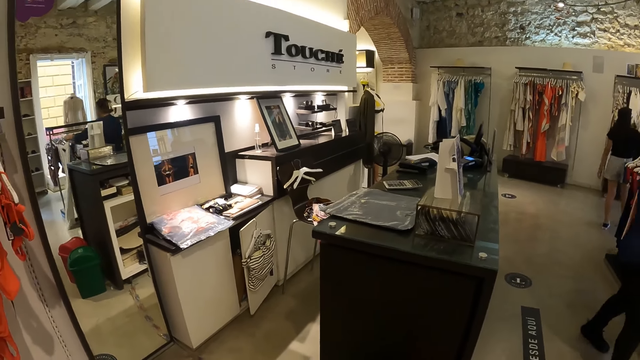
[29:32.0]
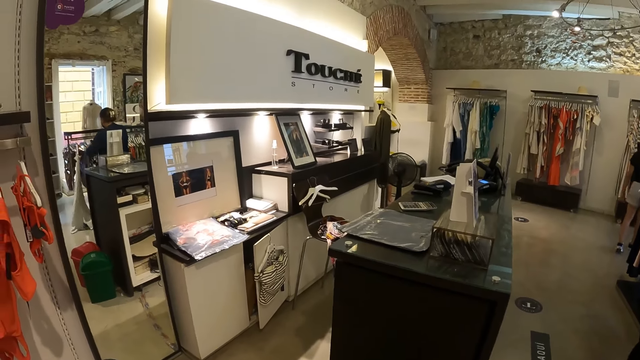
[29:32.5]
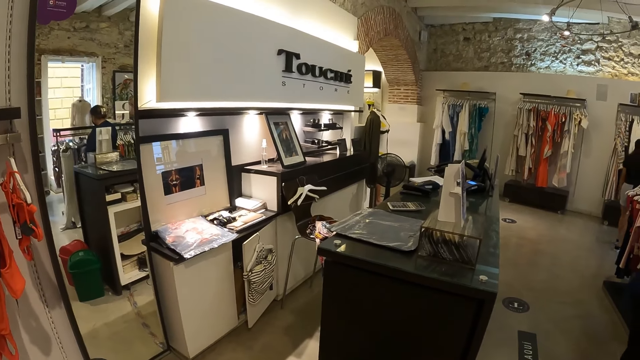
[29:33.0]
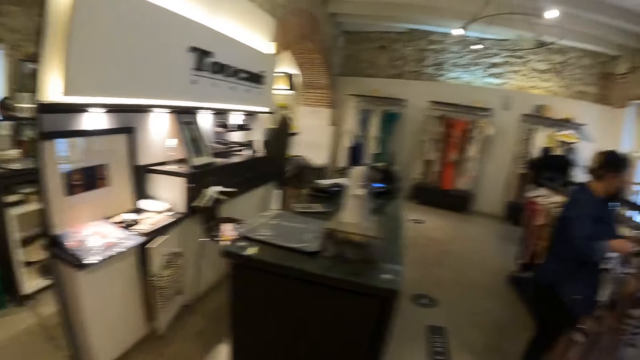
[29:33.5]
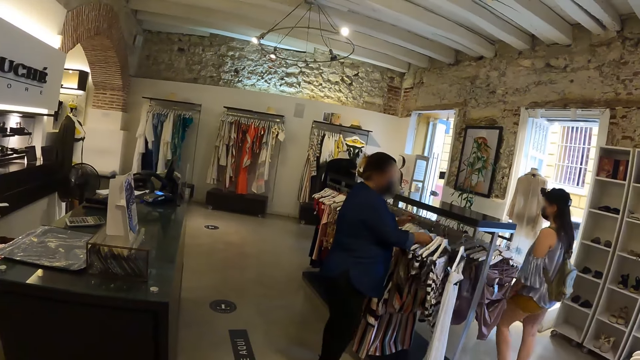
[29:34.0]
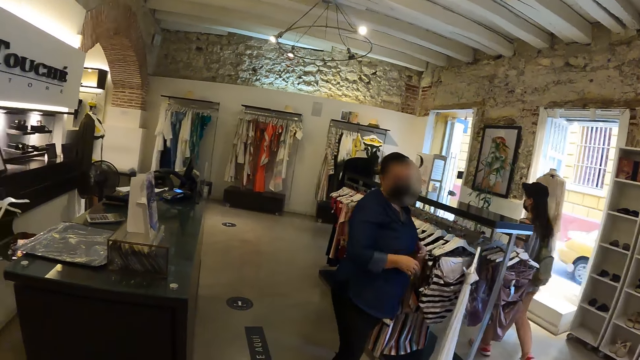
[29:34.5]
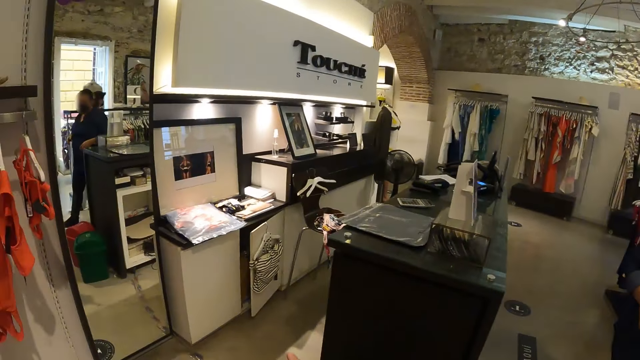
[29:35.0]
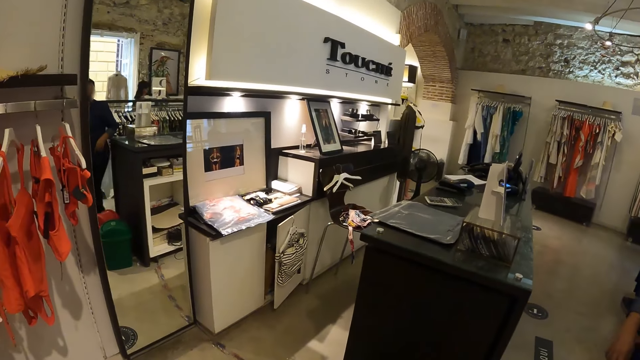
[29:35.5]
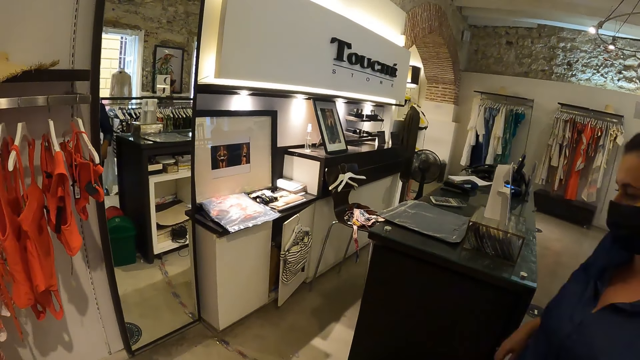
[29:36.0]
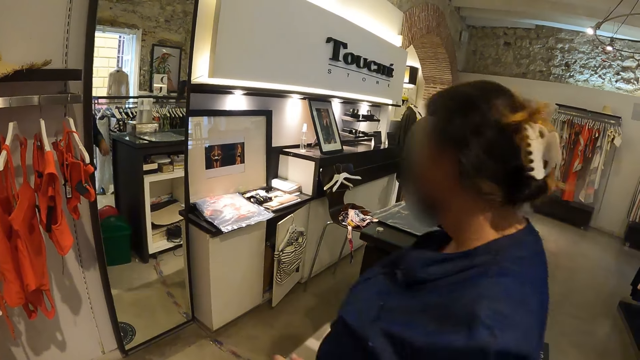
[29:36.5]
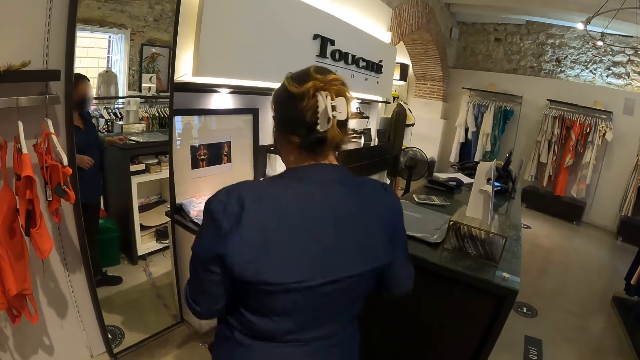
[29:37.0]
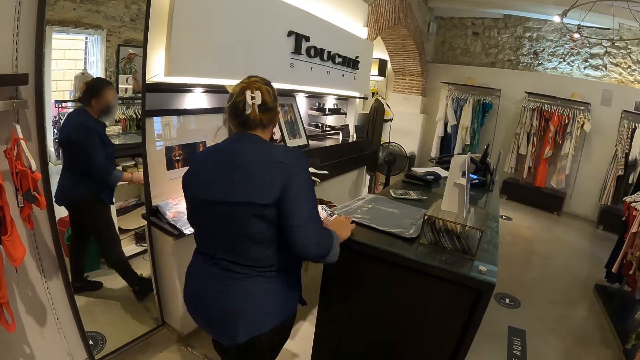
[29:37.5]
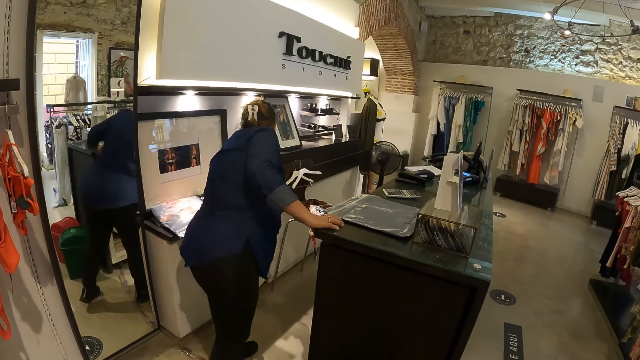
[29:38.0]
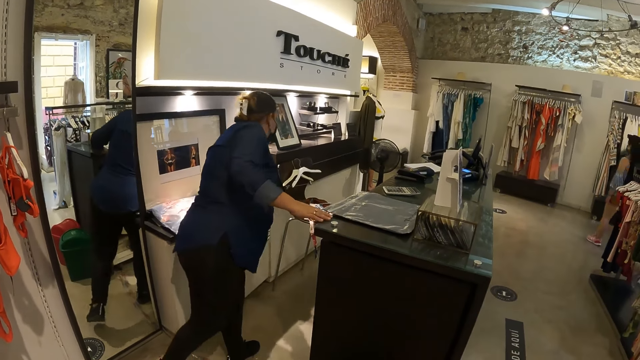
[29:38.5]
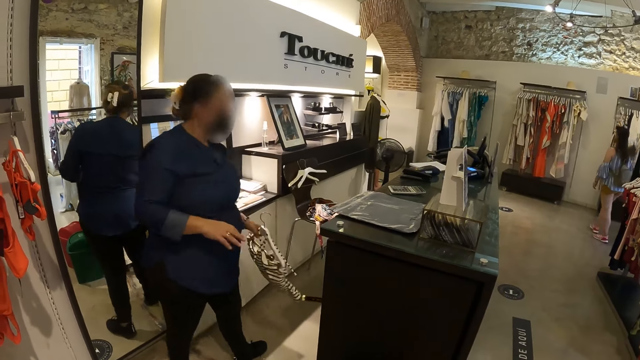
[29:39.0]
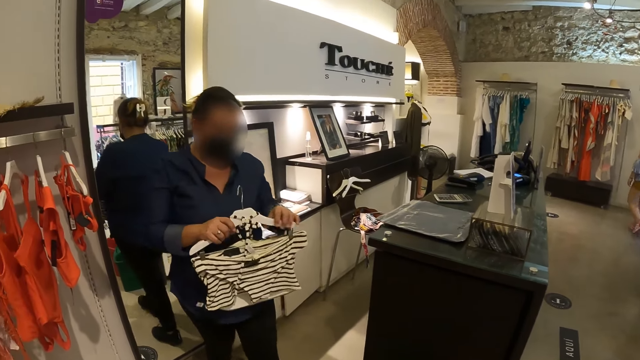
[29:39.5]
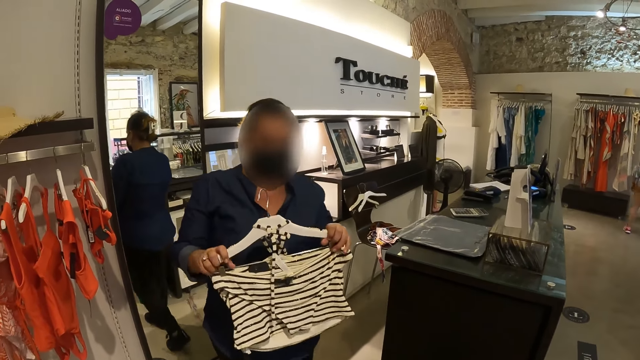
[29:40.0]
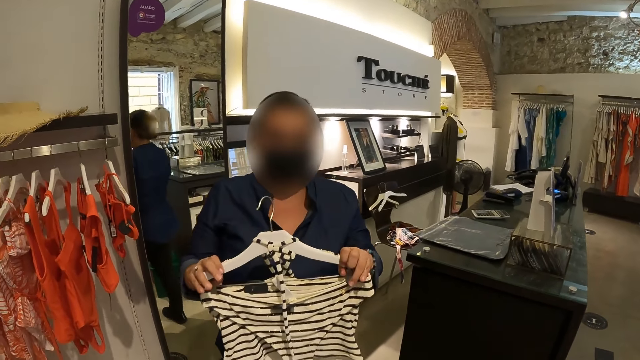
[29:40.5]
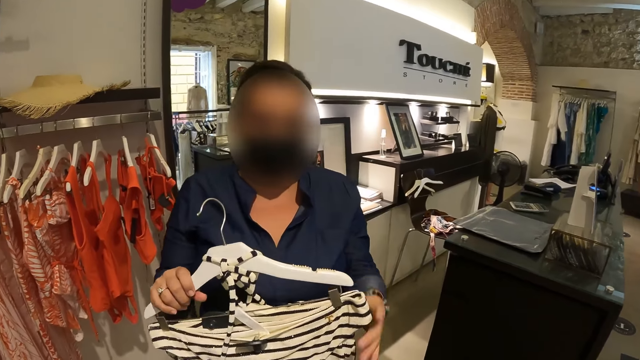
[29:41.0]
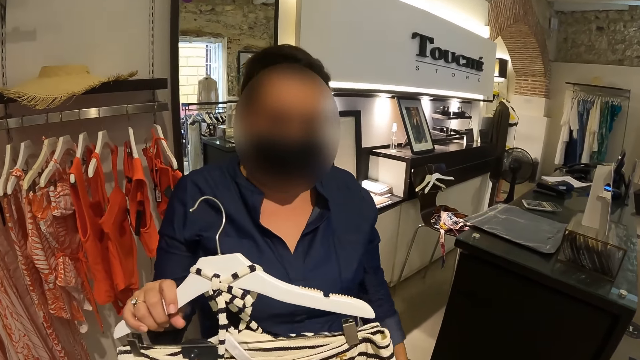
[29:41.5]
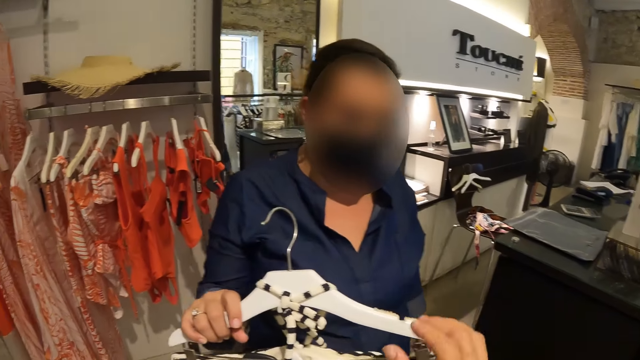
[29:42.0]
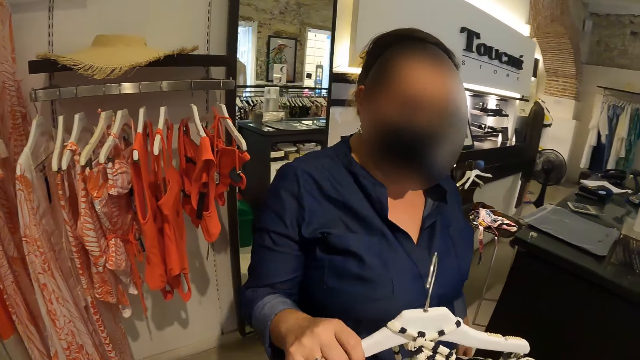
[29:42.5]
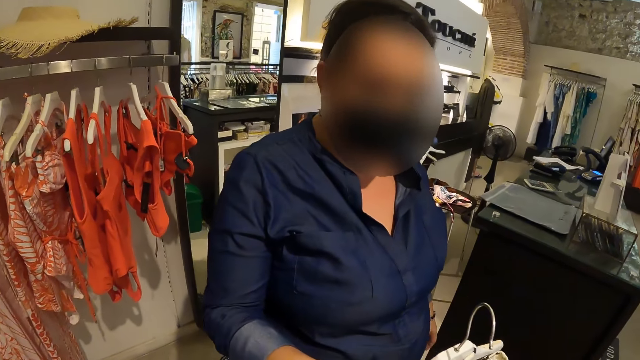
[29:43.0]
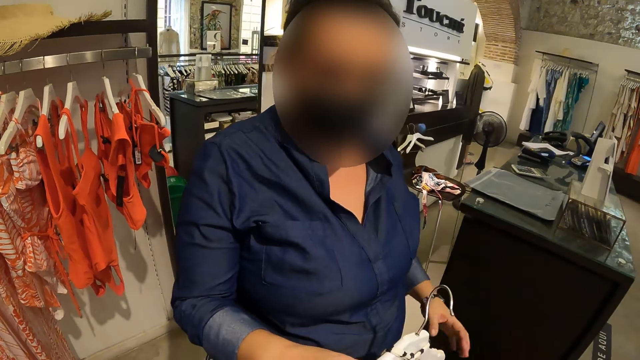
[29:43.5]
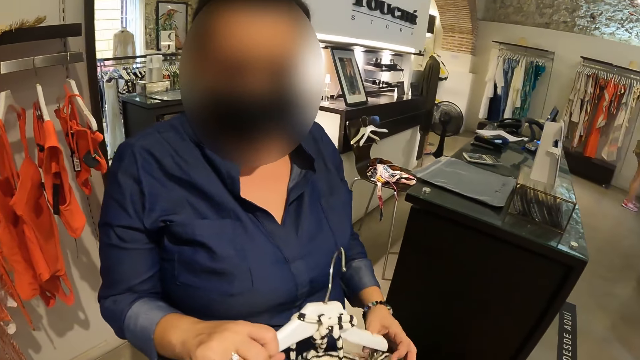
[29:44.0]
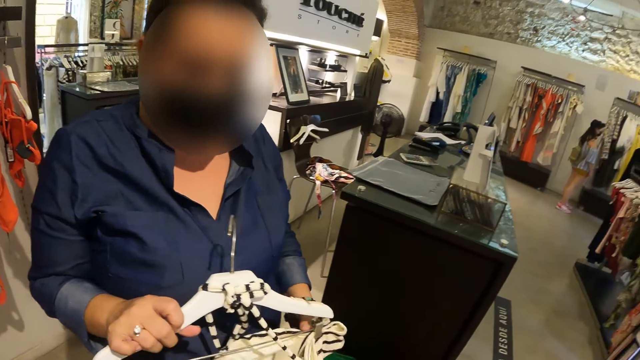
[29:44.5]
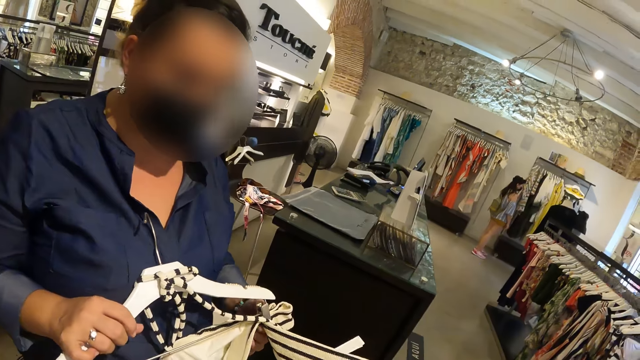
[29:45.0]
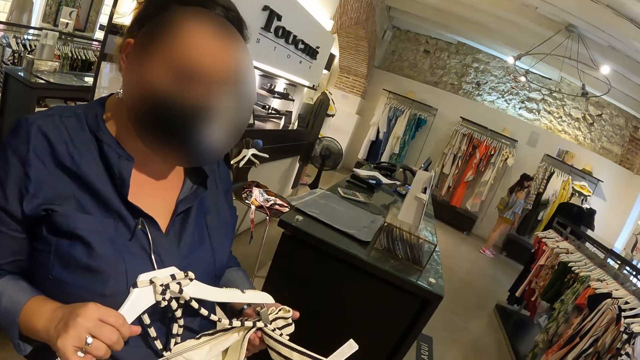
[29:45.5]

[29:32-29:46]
The camera wearer looks around. They converse with a lady. The lady picks cloth from a shelf. The camera wearer interacts with the lady.

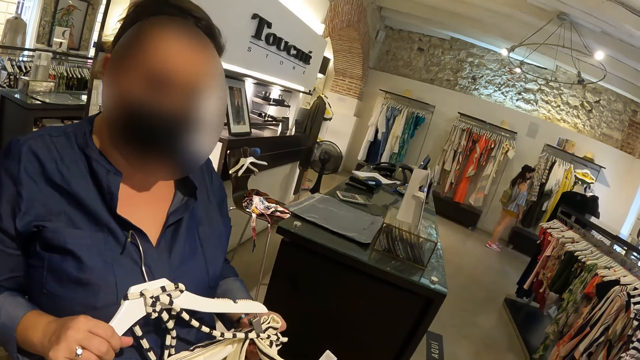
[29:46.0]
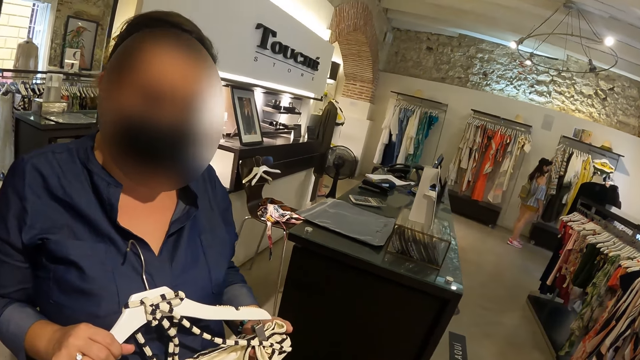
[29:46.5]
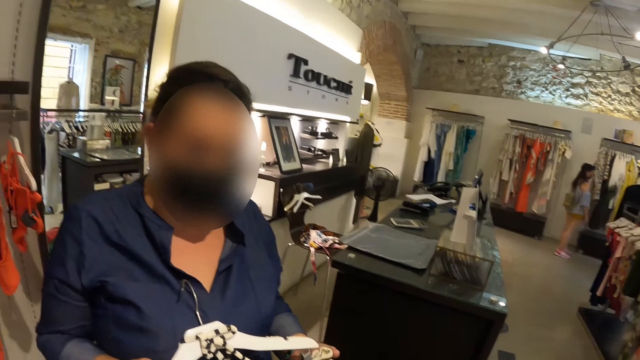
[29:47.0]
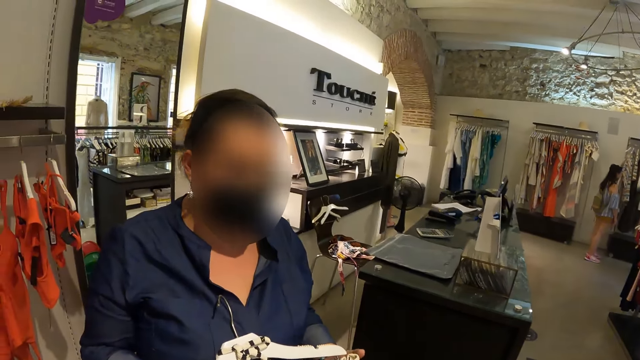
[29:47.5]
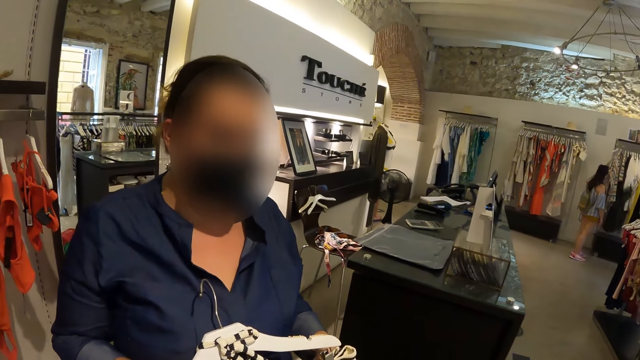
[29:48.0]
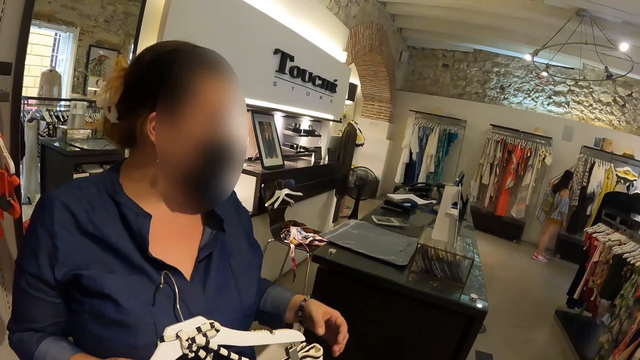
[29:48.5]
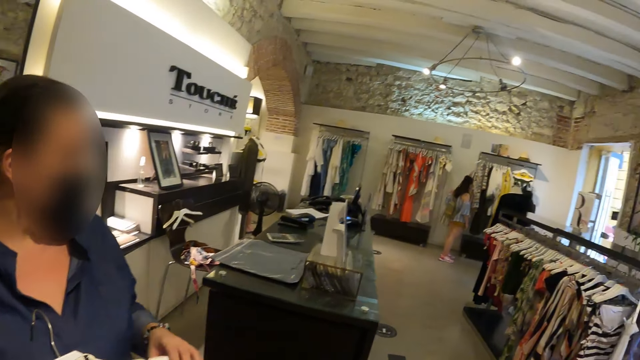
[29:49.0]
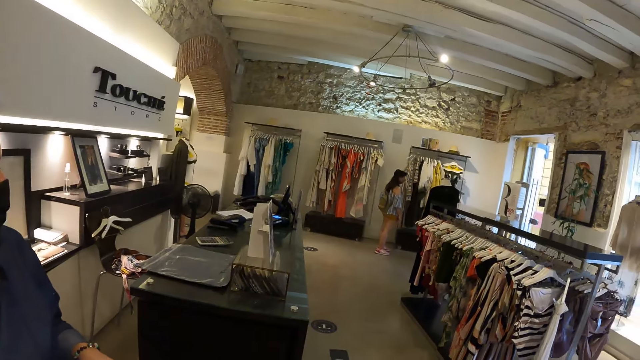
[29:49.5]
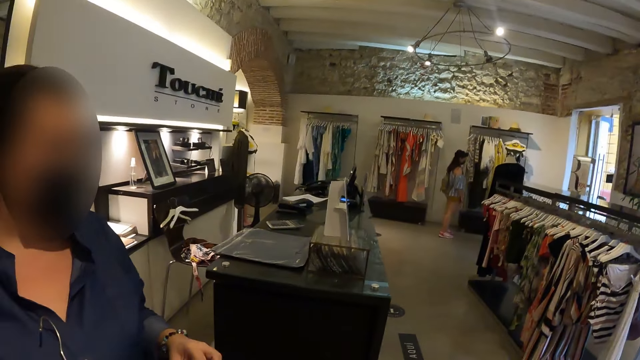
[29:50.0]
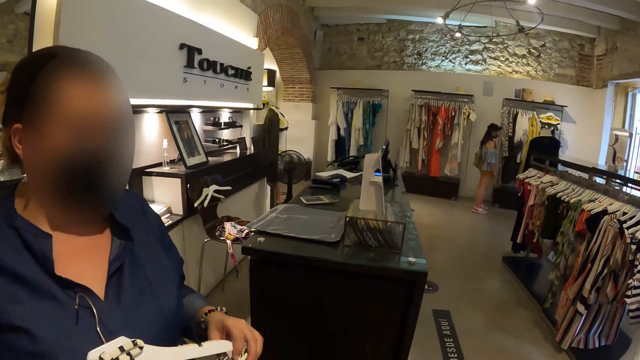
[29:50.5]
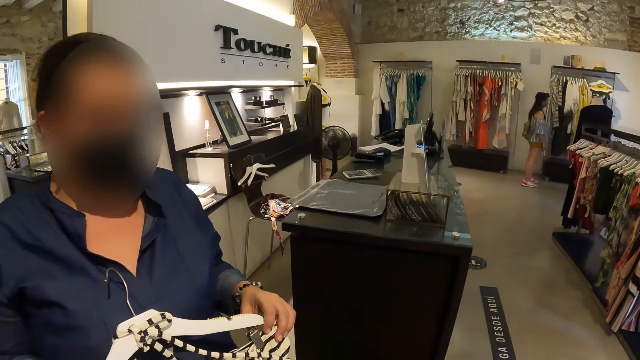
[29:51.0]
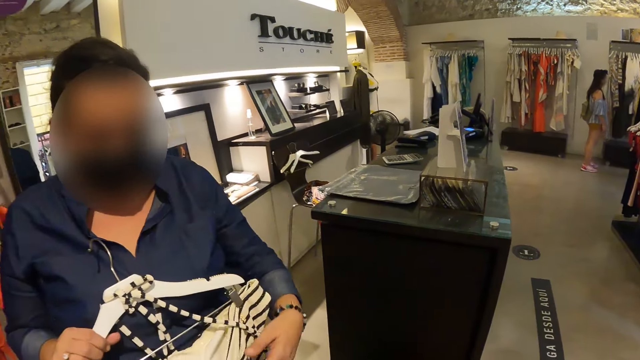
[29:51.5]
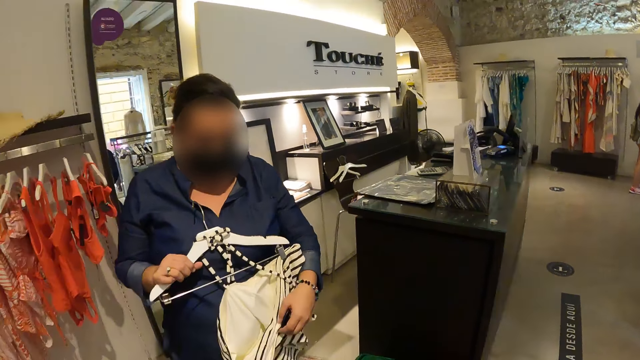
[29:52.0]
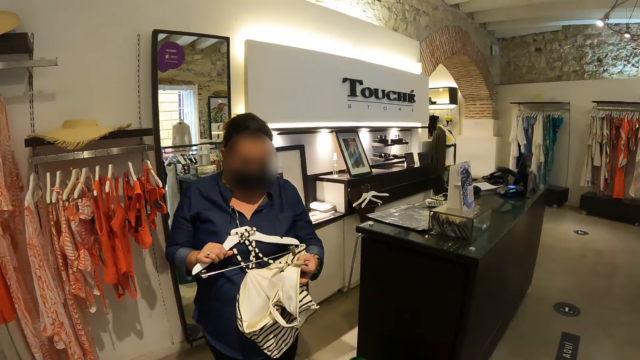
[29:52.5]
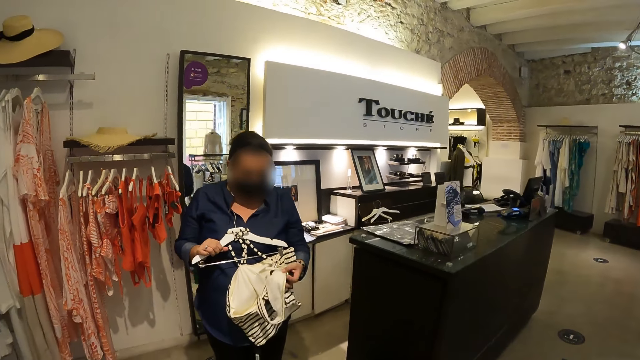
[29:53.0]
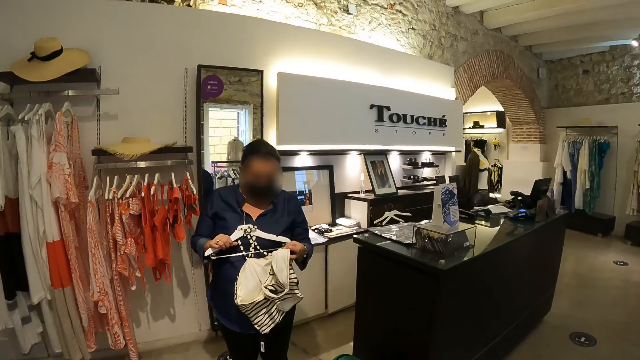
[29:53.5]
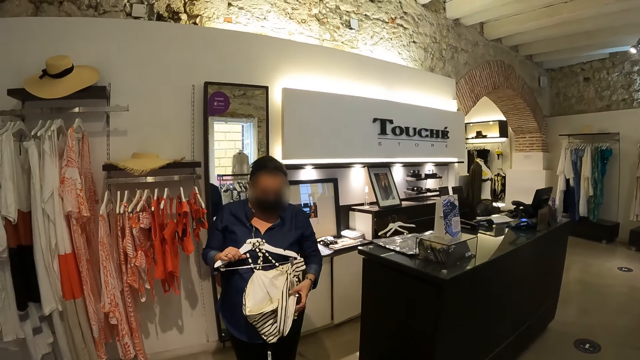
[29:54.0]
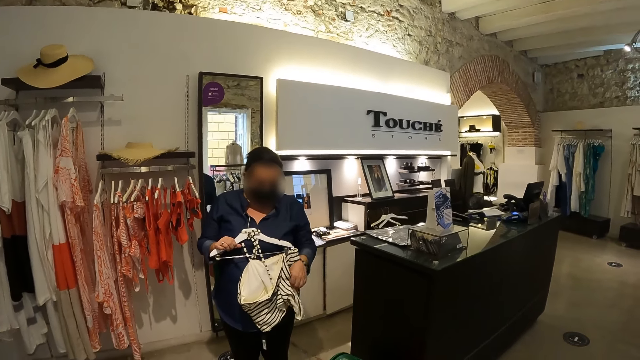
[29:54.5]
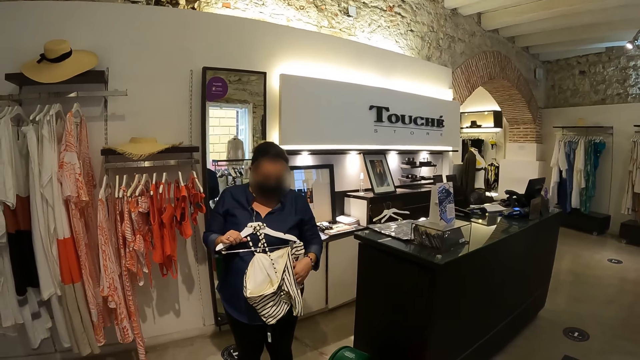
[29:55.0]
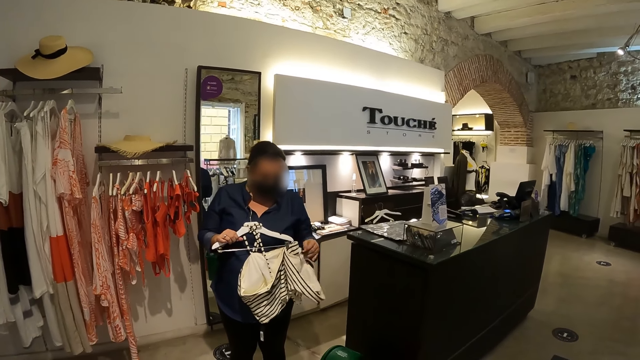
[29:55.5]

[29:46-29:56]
The camera wearer looks around.
